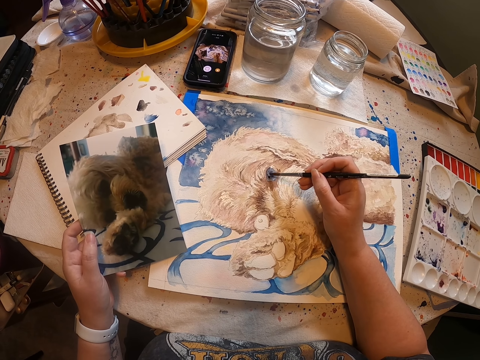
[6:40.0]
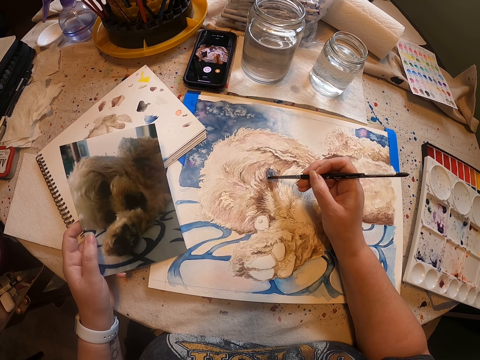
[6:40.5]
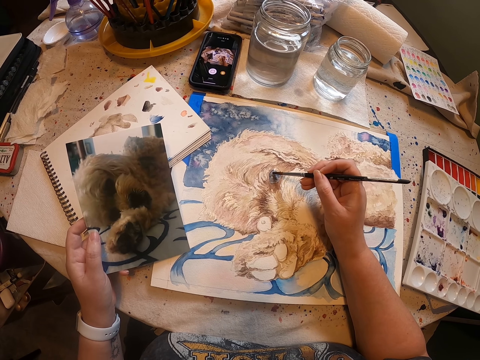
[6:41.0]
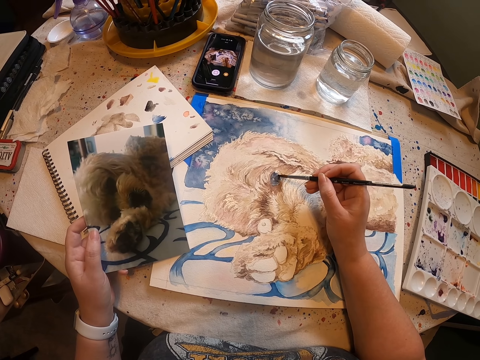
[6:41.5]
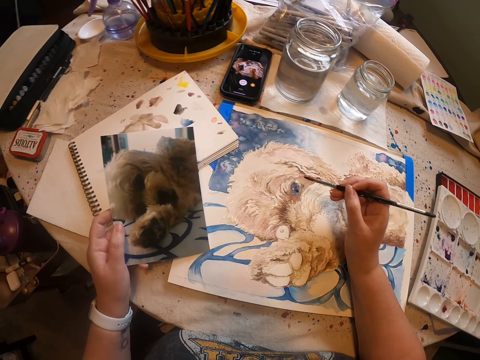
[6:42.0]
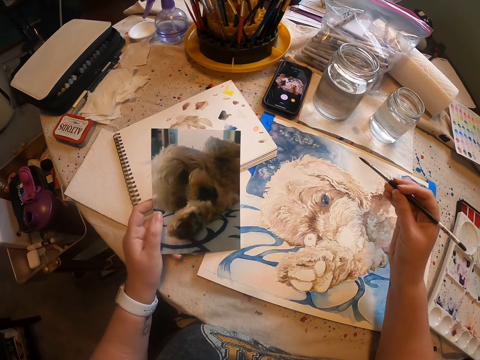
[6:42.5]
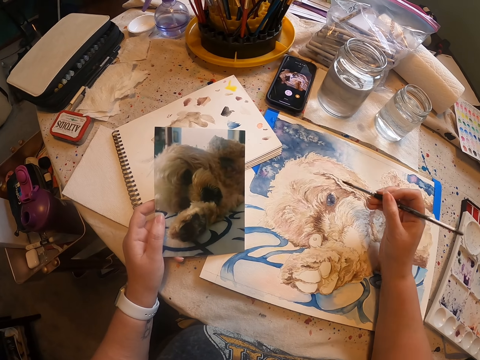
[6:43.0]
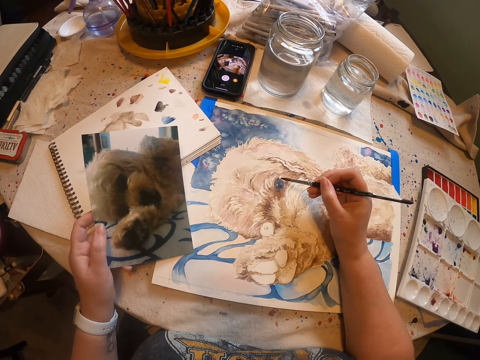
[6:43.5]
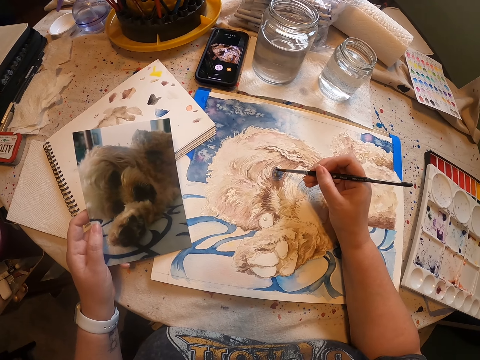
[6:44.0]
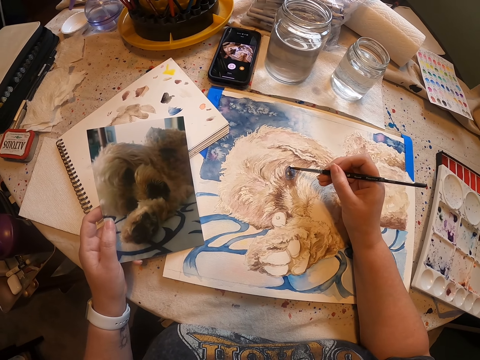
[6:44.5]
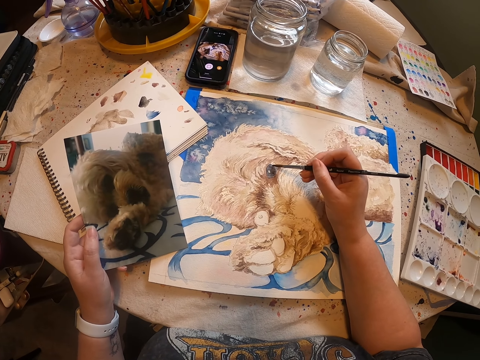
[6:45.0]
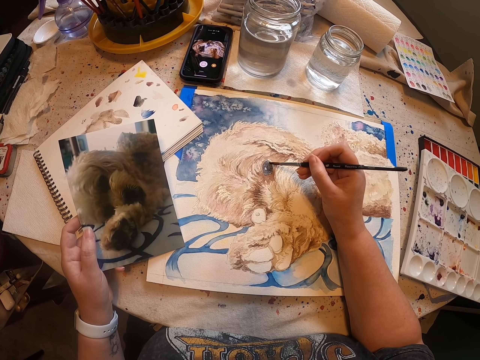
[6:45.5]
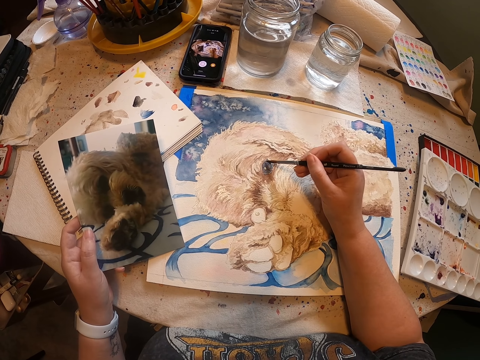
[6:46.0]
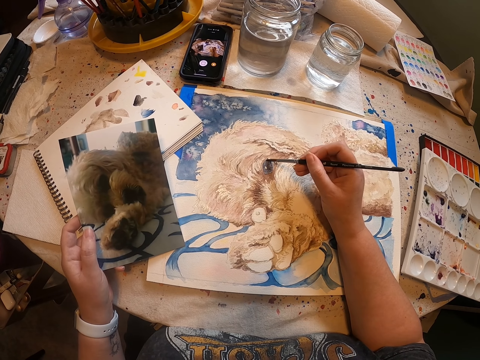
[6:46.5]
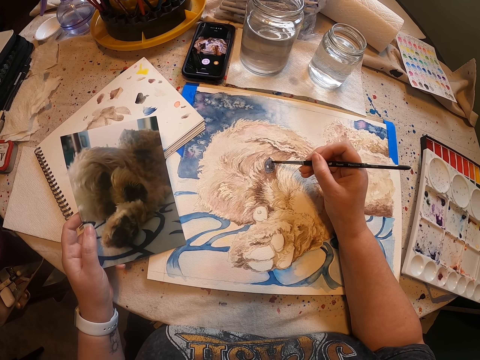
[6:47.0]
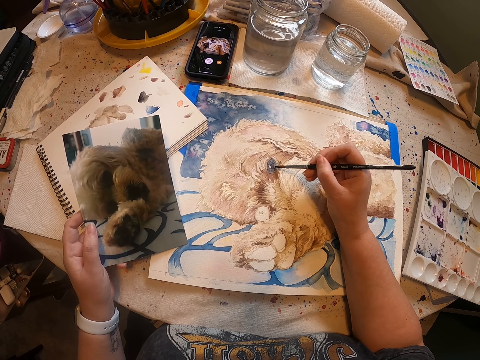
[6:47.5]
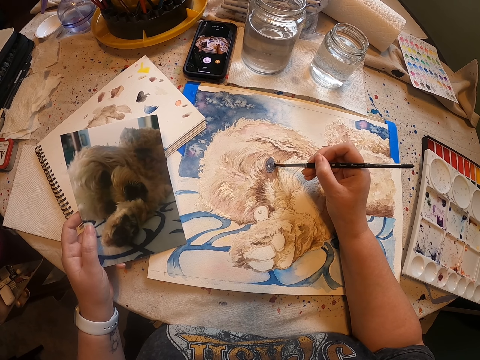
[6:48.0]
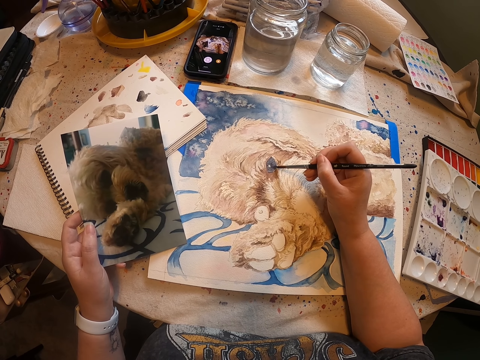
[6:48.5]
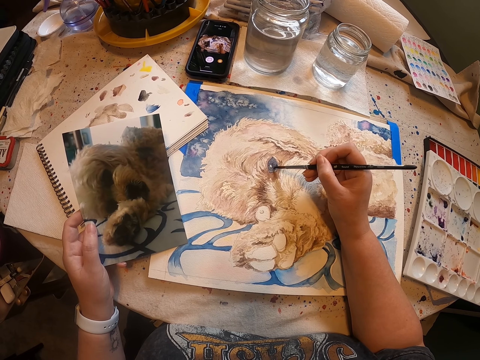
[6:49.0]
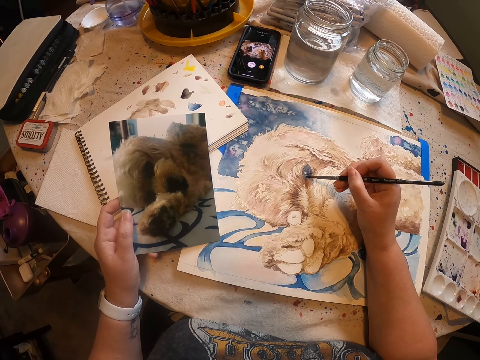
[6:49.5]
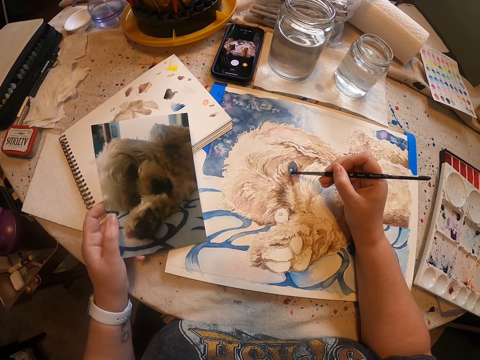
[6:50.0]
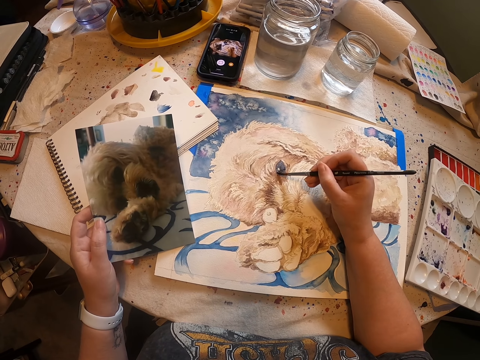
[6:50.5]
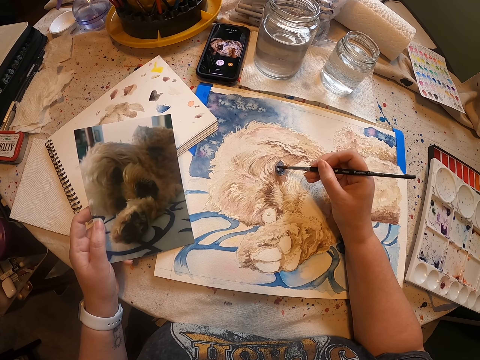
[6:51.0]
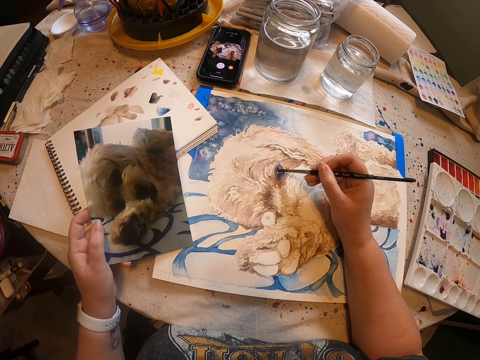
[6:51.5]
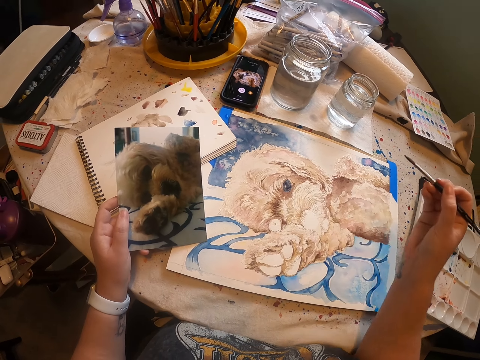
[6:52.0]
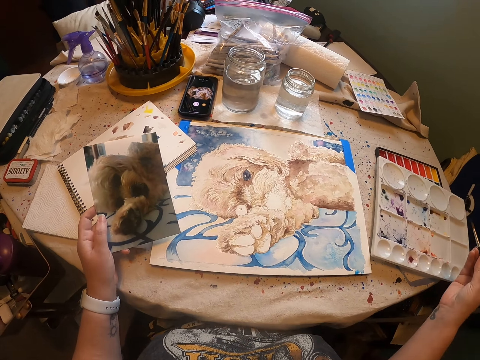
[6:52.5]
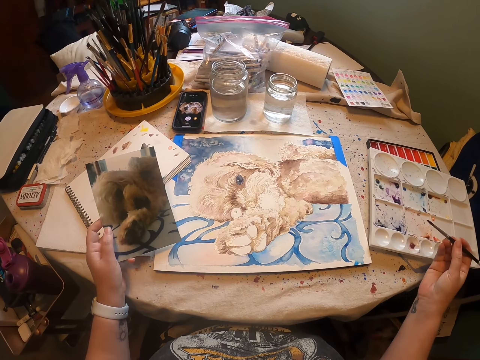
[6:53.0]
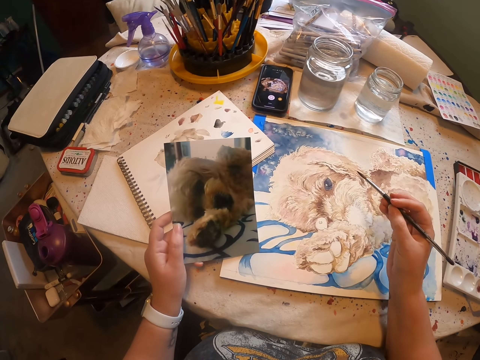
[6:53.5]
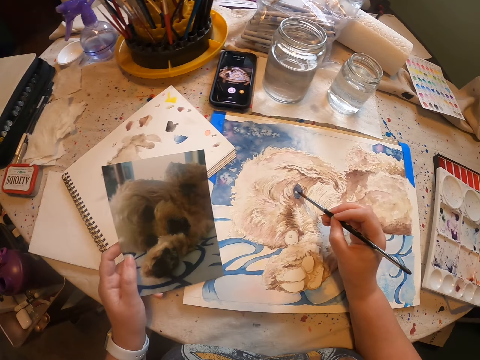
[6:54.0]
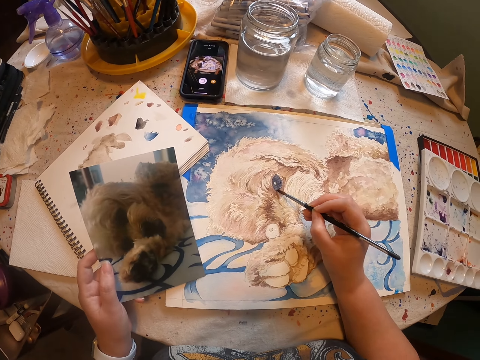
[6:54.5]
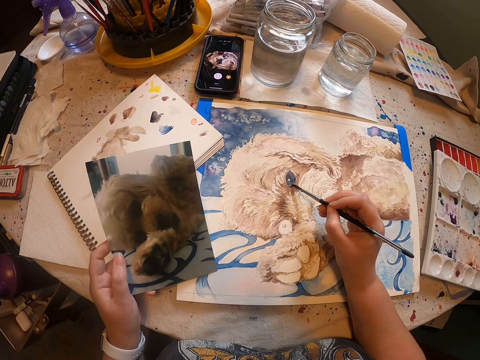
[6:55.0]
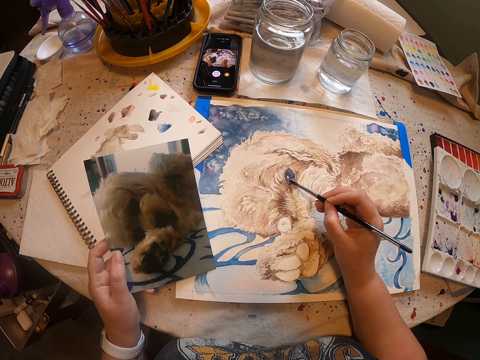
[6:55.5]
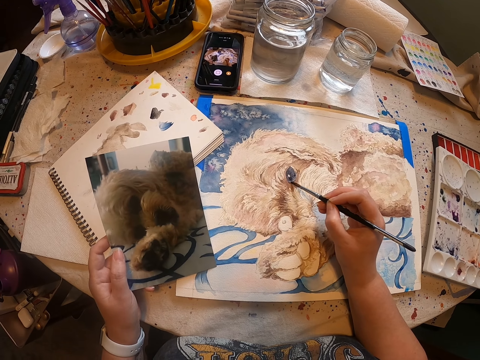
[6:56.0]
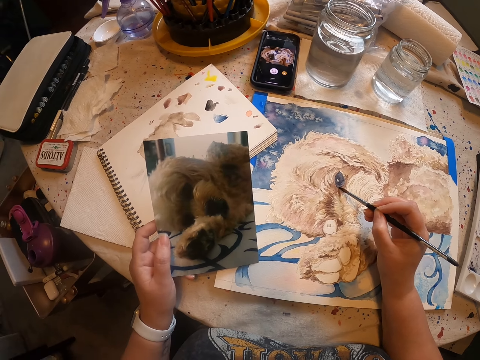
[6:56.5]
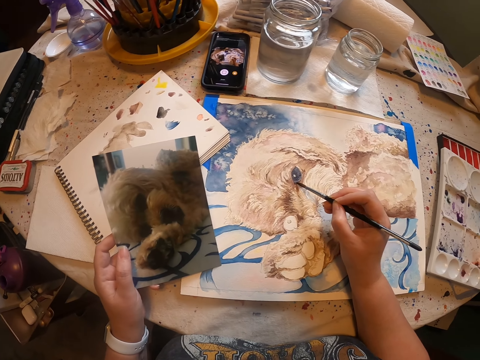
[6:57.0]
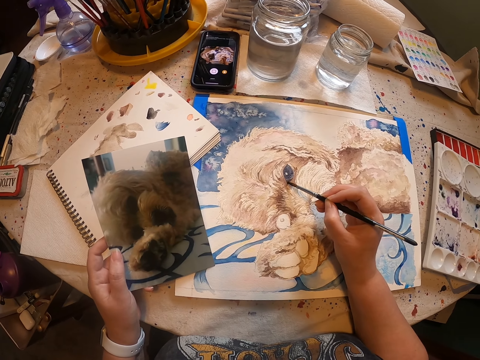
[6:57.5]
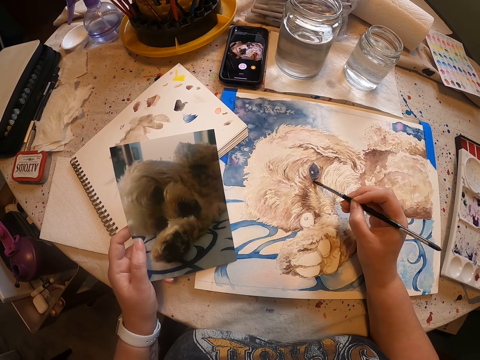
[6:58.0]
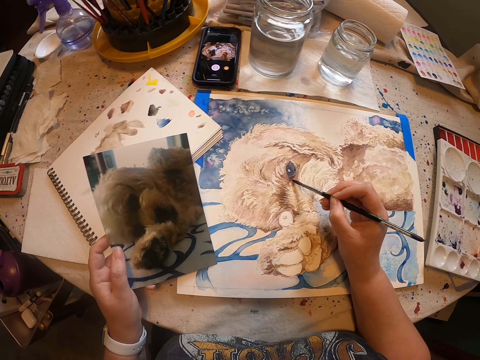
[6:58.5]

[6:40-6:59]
The camera wearer lifts up the art pen. They paint an artwork with the art pen. They lift up the art pen and remove their hand from the paint board. They paint the artwork with the art pen.

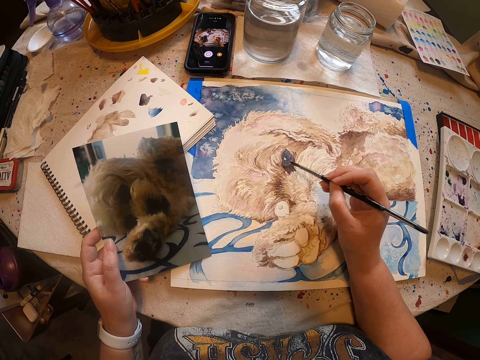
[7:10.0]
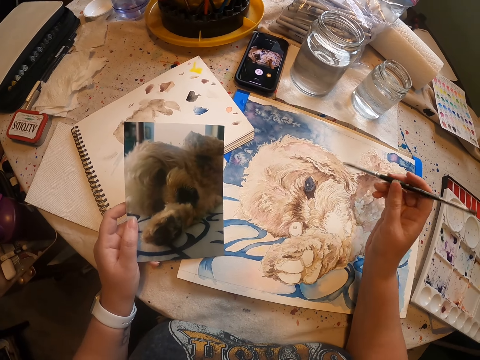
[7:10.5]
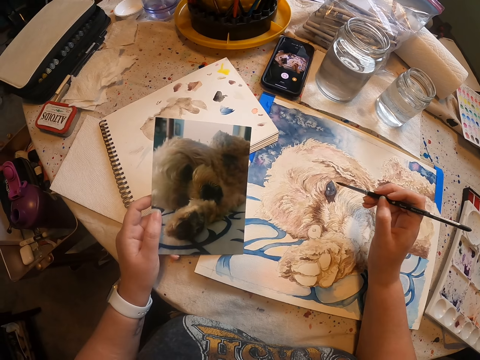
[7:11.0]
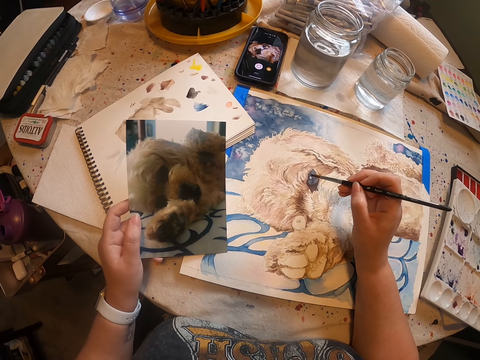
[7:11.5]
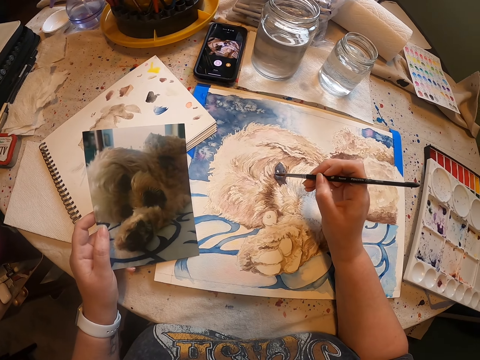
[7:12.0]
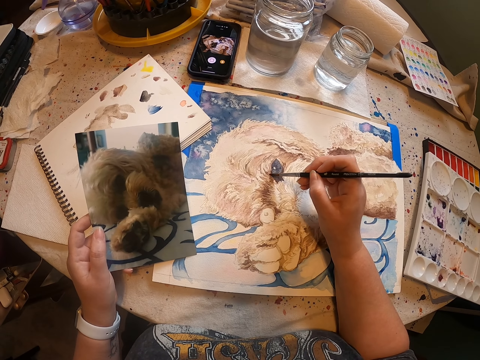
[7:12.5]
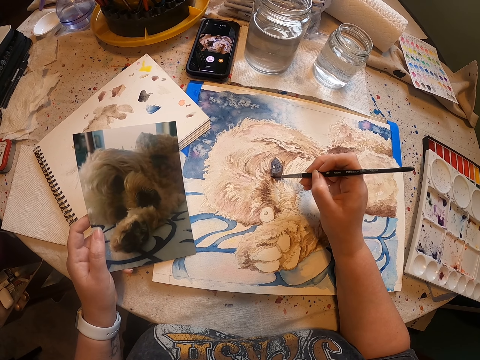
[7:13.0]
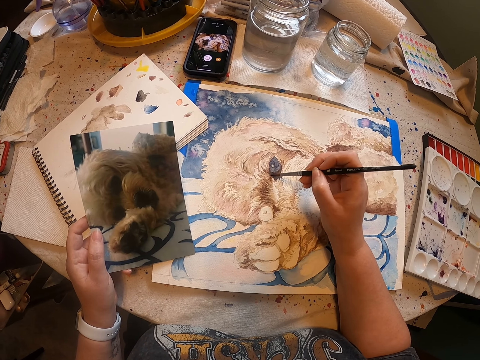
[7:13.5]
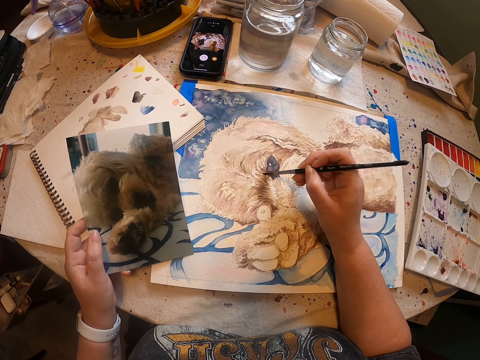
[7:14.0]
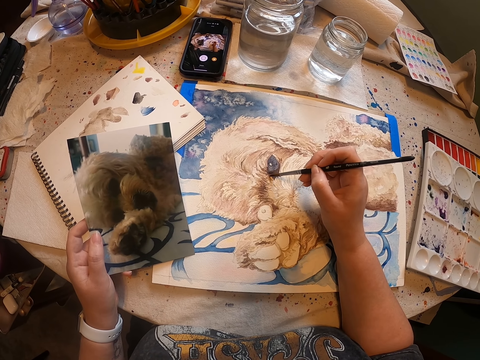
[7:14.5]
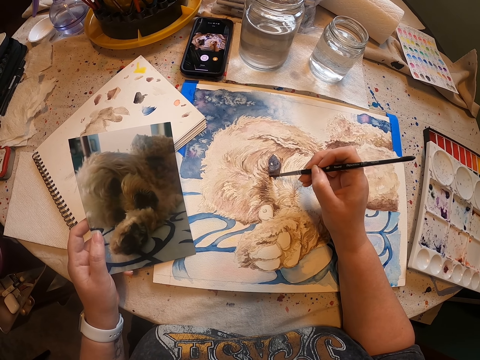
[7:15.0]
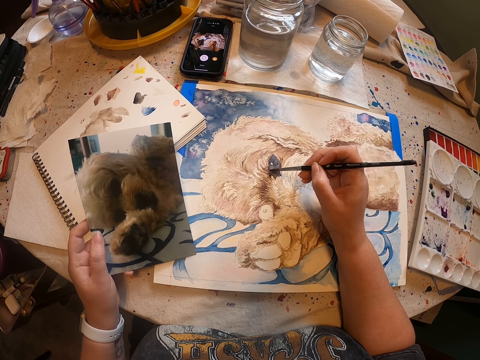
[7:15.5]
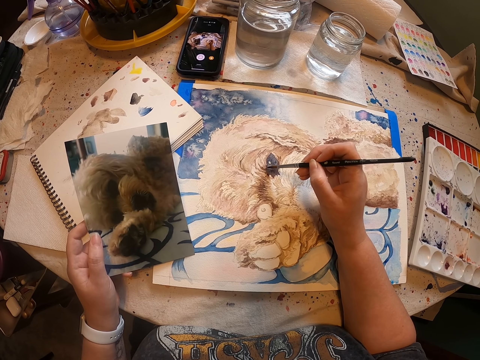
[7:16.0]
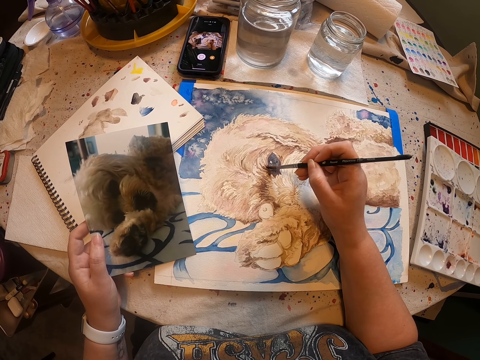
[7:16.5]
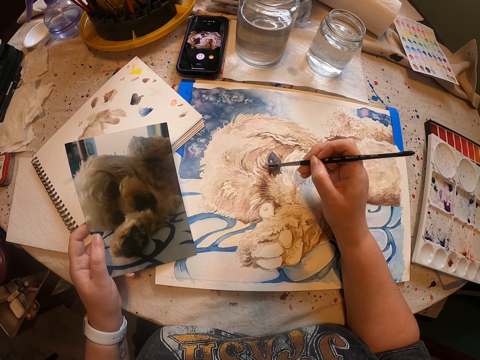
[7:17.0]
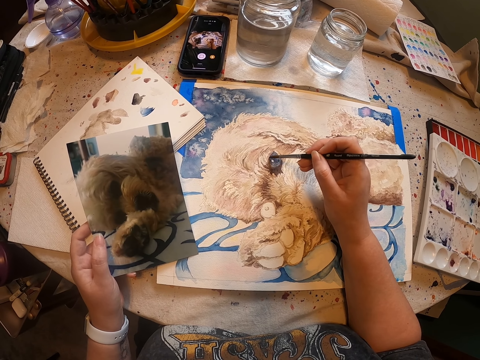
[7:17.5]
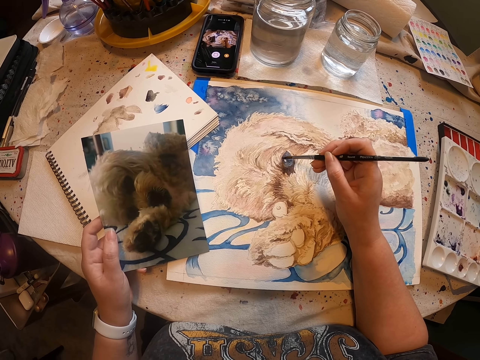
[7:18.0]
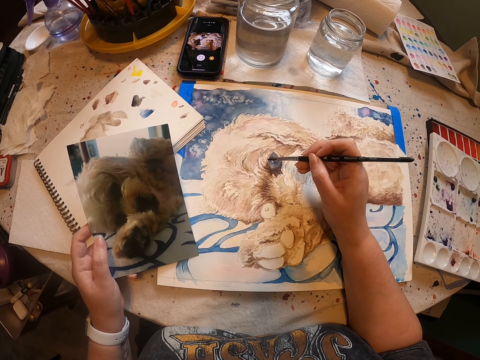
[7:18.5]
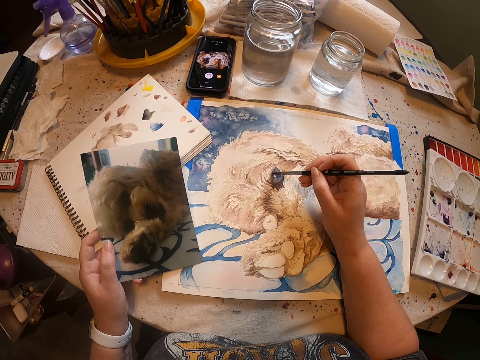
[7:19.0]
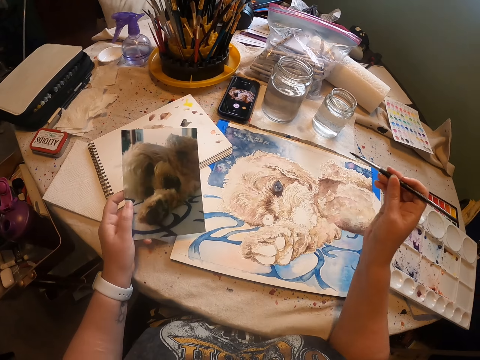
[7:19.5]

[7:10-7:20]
The camera wearer lifts up the art pen. They paint an artwork with the art pen.
